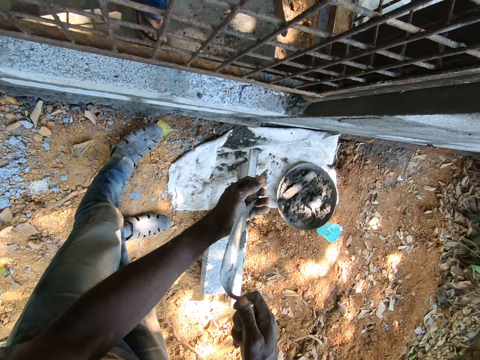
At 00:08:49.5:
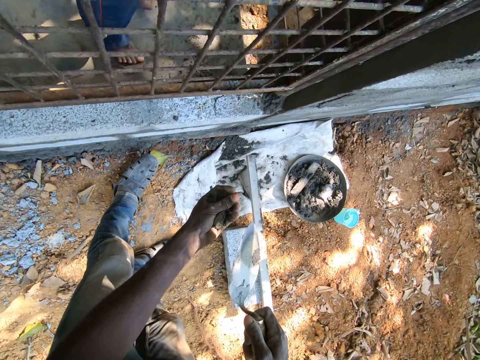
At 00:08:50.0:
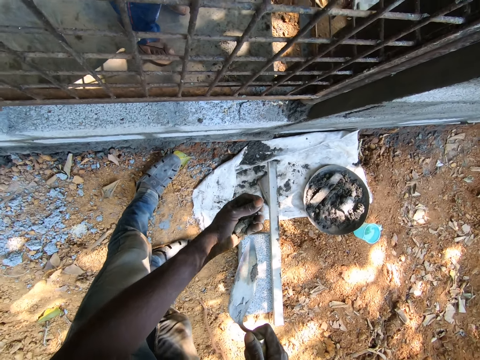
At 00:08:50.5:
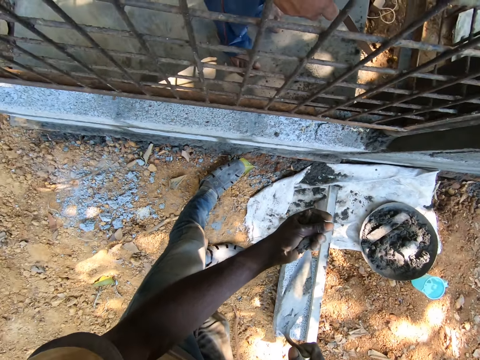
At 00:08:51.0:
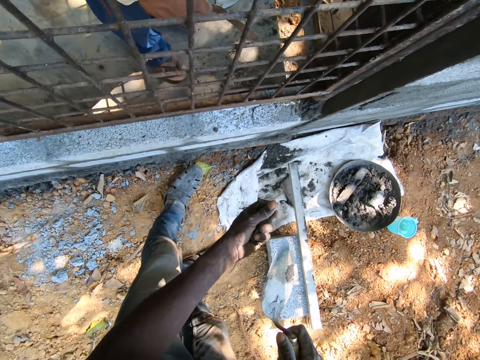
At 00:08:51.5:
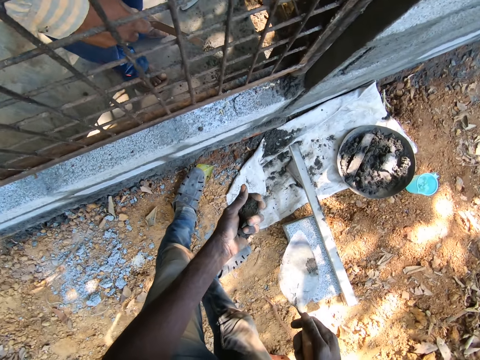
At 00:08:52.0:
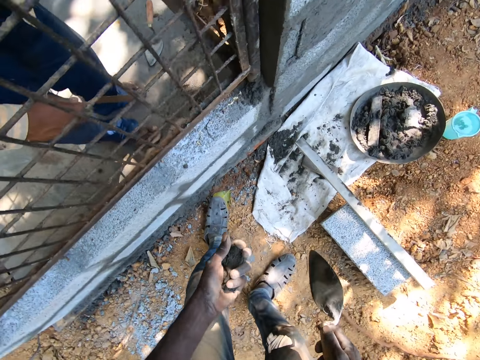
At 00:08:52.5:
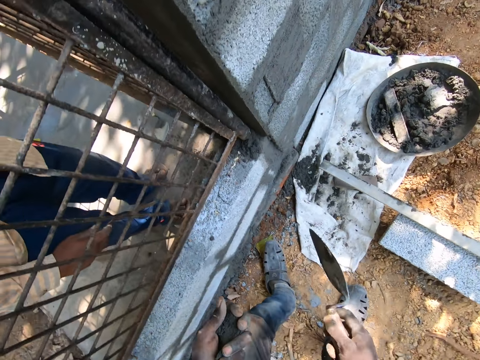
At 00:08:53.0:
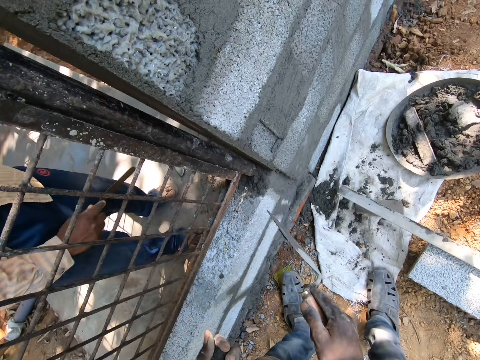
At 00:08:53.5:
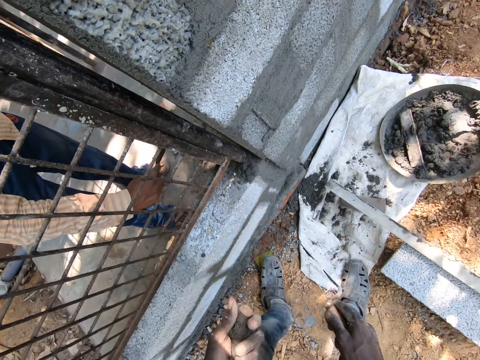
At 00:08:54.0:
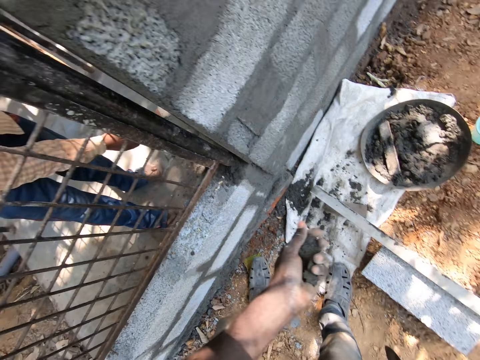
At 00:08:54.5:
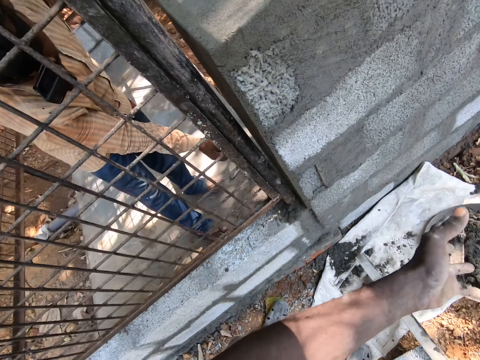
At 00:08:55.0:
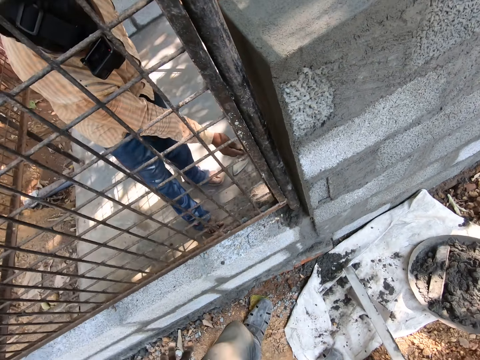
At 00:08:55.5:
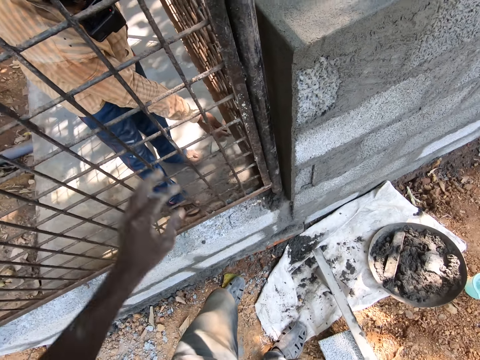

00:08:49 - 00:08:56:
The camera wearer looks around. He throws the cement mortar from his left hand to the head pan on the ground.

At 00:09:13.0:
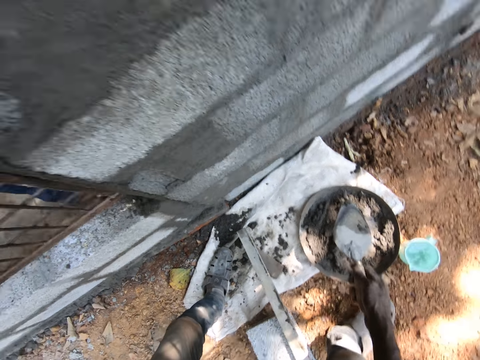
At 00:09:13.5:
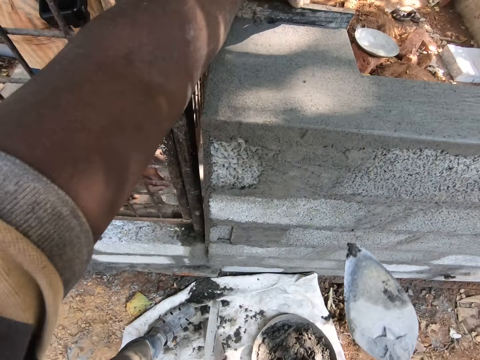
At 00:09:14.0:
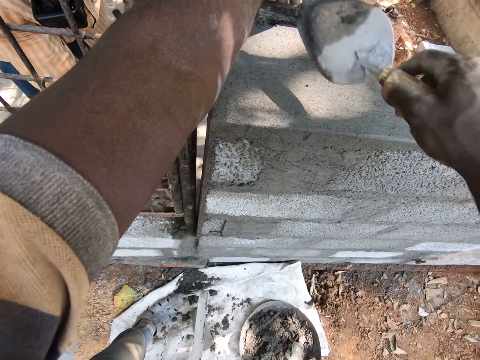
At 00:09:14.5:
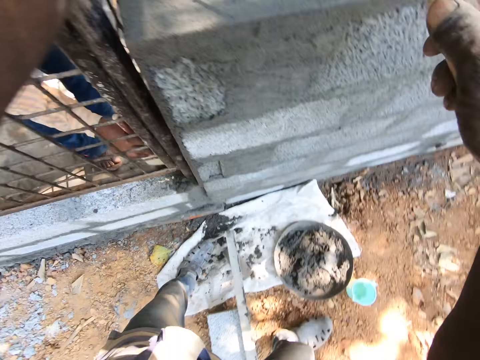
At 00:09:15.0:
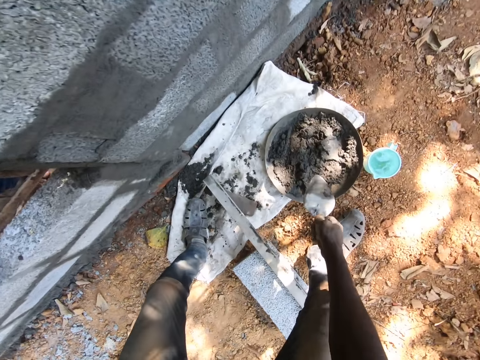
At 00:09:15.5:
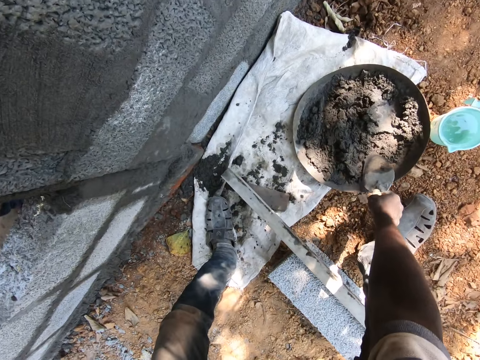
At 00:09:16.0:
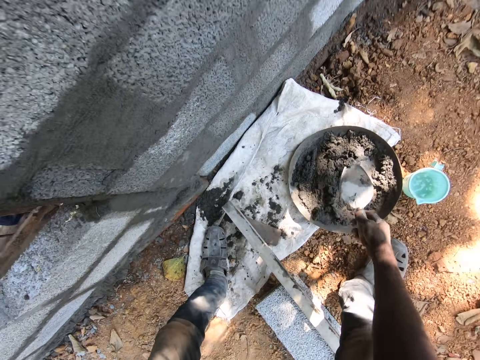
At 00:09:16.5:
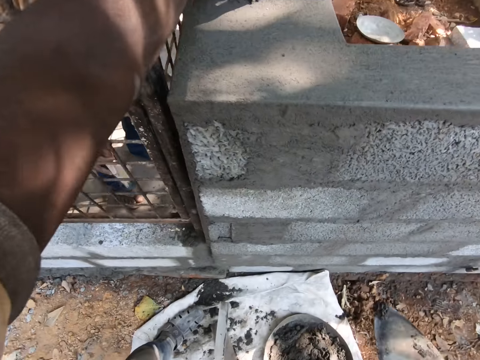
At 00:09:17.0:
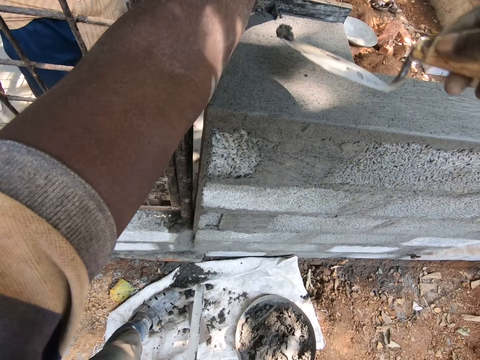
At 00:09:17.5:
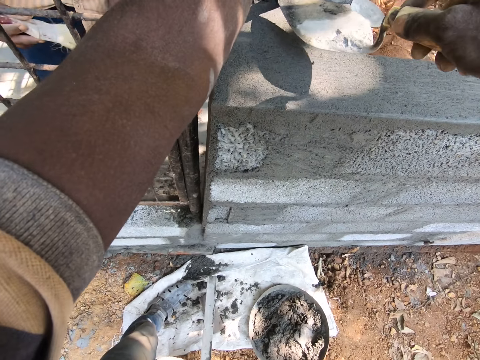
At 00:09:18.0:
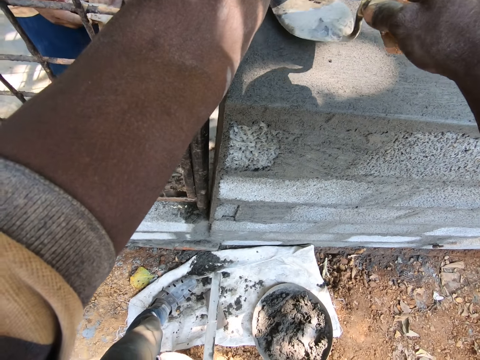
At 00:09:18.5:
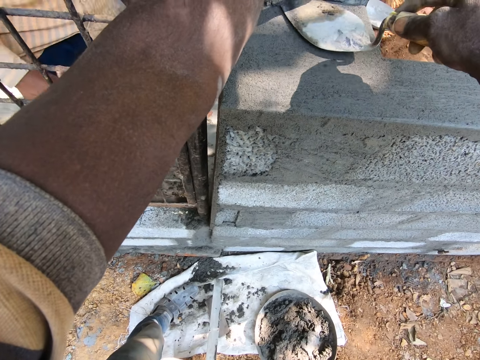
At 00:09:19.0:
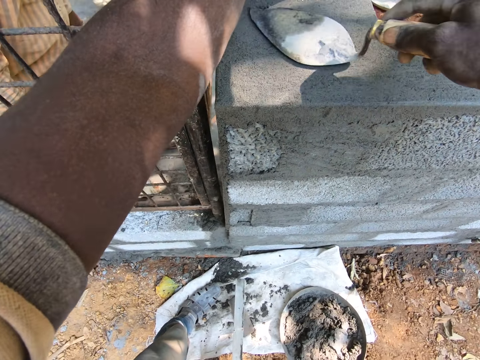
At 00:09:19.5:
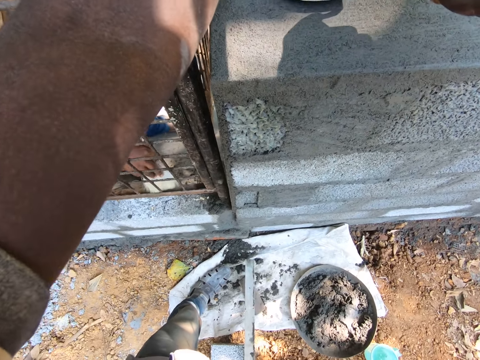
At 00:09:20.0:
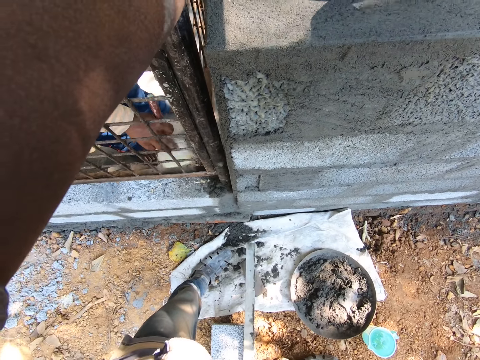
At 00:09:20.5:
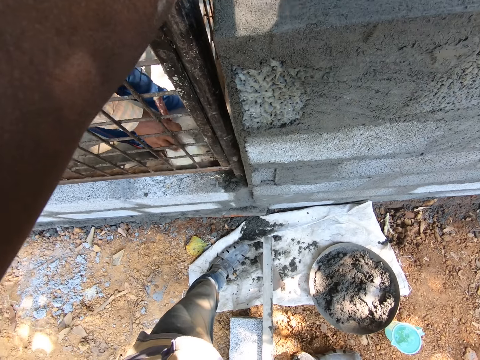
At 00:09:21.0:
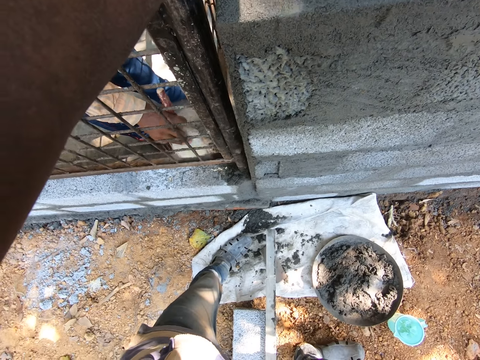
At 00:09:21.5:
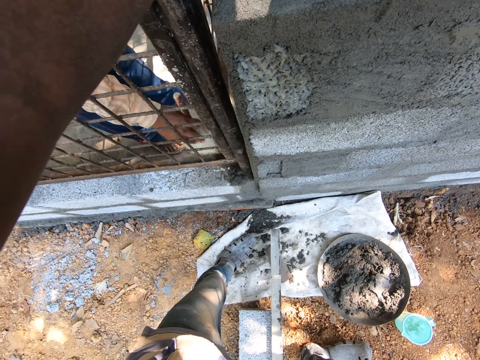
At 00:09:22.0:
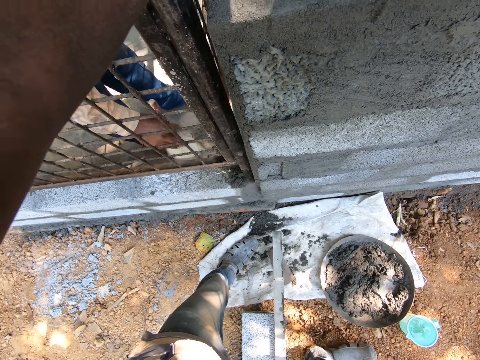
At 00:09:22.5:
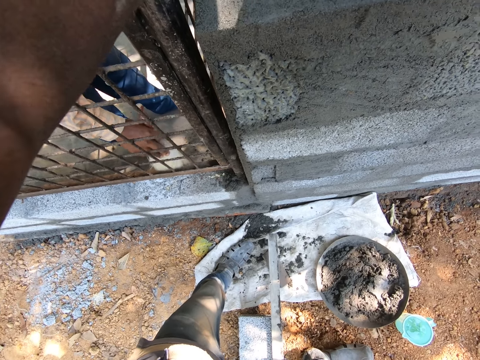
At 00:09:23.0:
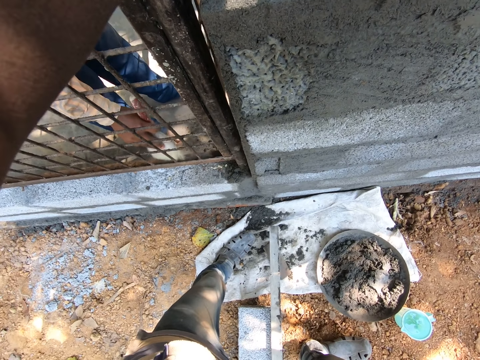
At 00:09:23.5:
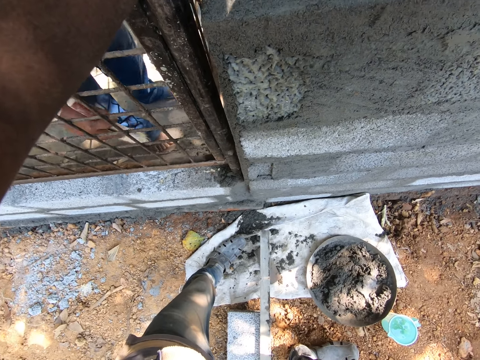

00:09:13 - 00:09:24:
The camera wearer pours the cement mortar from the trowel in his right hand to the brick wall. He scoops mortar from the head pan on the ground with the hand trowel in his right hand. He drops the mortar on the wall with the hand trowel in his right hand. The man removes dirt from the hand brush in his right hand with his left hand. The camera wearer smoothens mortar on the wall with the hand trowel in his right hand. The man removes dirt from the iron bar with the hand brush in his right hand.

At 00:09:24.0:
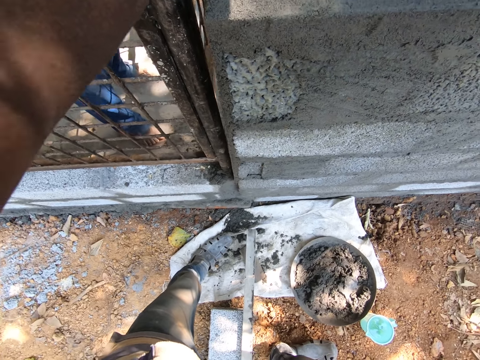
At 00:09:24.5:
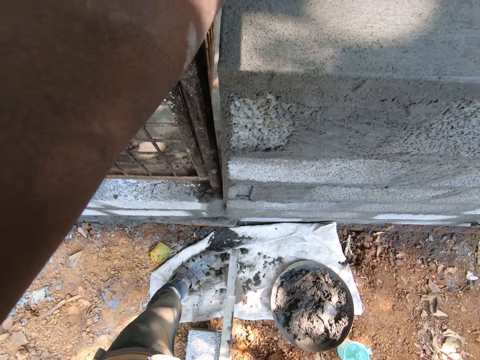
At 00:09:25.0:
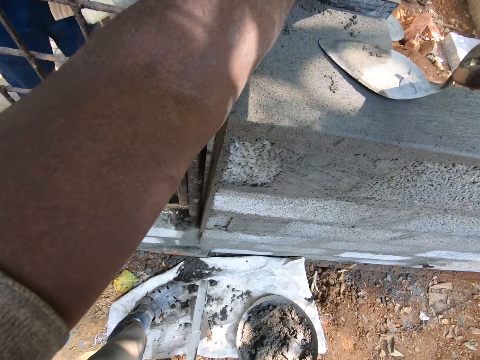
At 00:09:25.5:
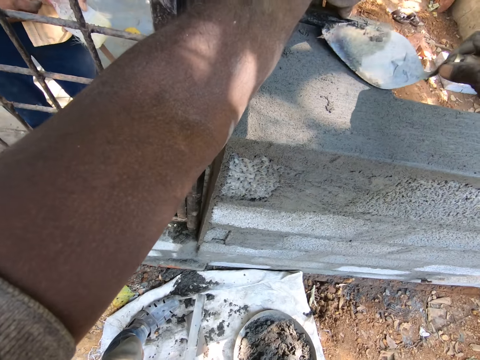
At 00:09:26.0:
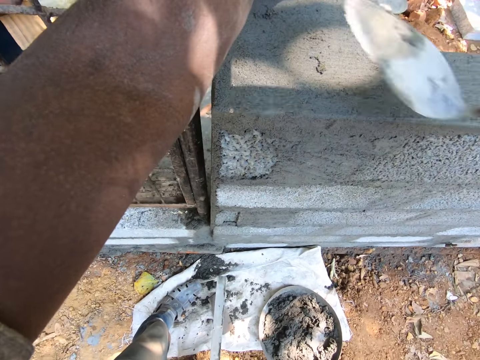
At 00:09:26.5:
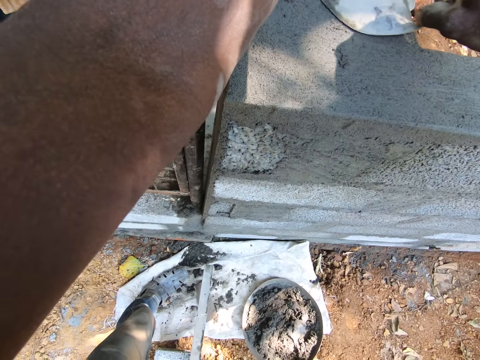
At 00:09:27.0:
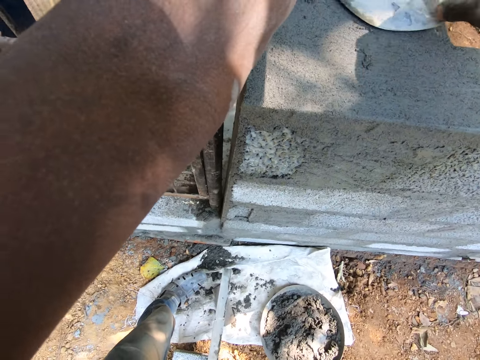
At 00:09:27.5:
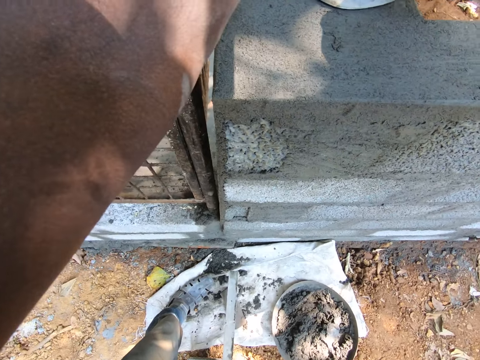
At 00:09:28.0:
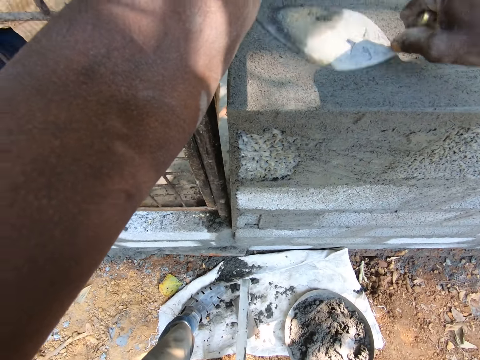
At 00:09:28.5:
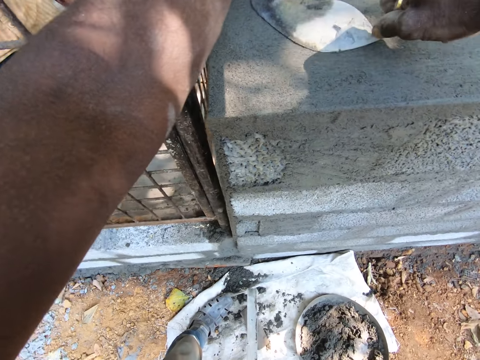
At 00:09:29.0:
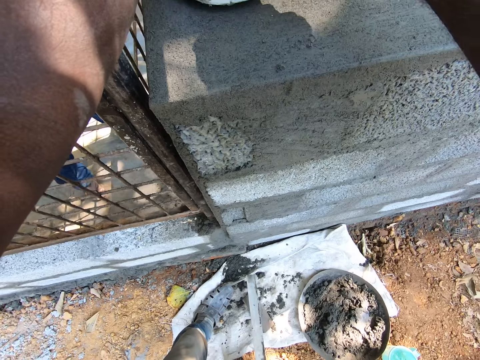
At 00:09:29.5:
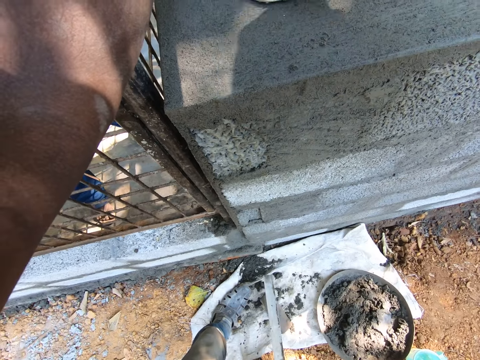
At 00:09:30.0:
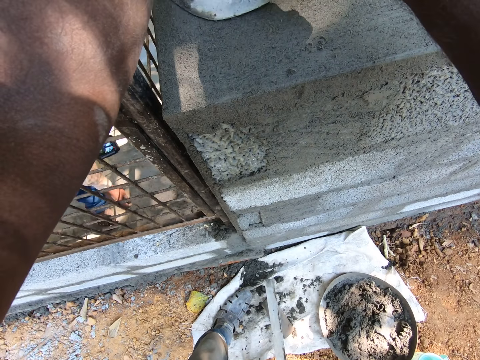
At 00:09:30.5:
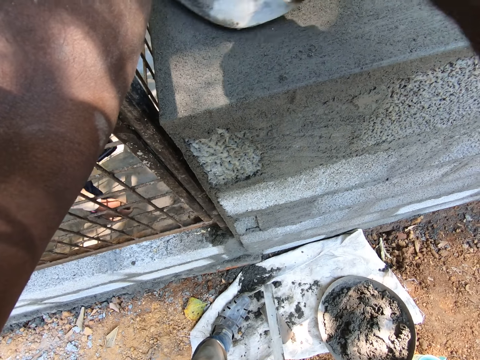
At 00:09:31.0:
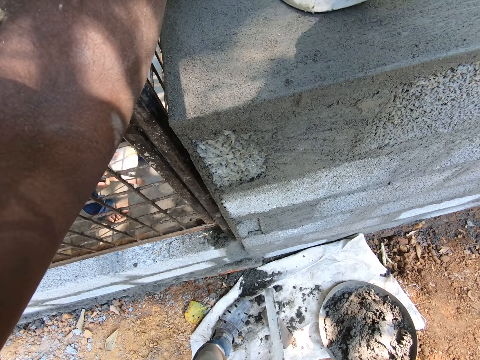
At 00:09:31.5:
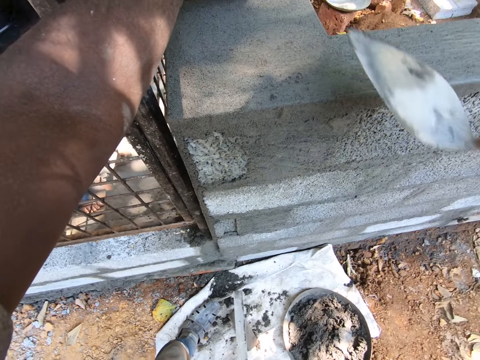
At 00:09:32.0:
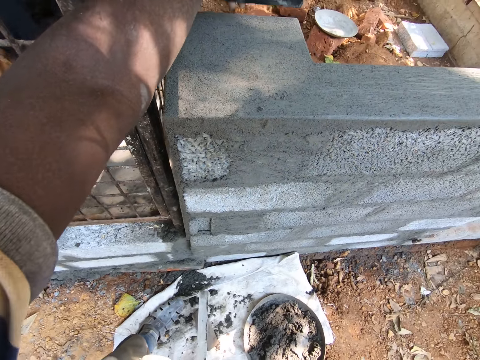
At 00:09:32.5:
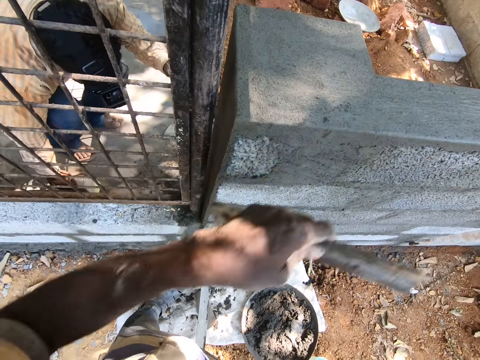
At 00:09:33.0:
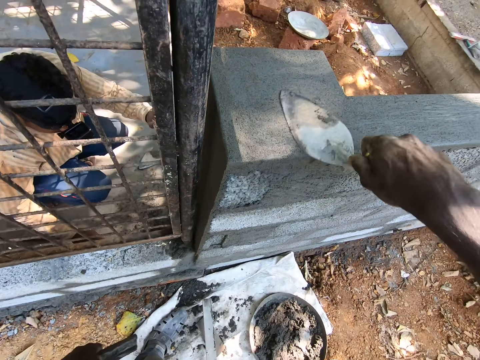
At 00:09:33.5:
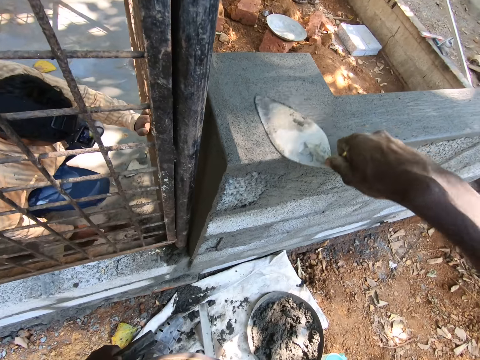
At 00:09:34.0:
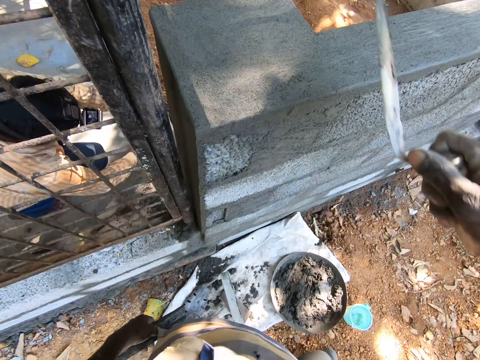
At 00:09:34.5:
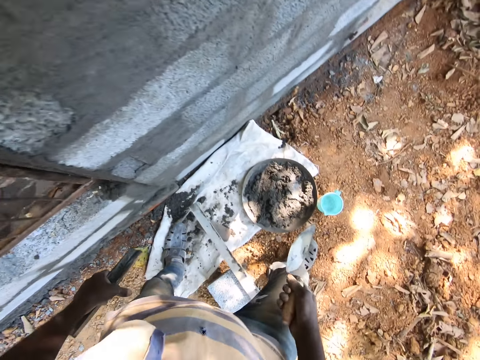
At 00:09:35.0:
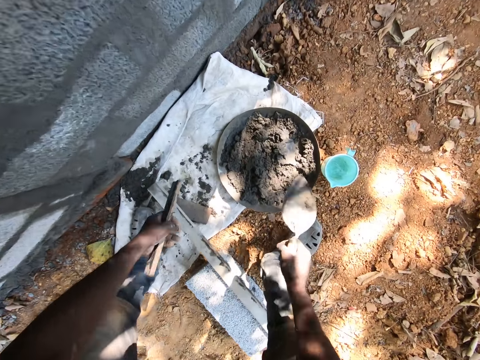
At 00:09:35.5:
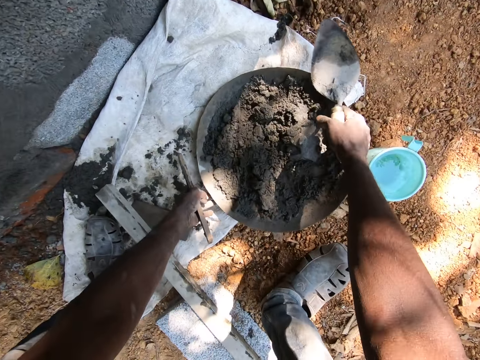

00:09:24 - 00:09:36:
The man passes the hand brush from his right hand to his left hand. The camera wearer plasters the wall. The man passes a hand float from his left hand to his right hand. He passes the hand brush from his left hand to his right hand. He drops the hand brush on the ground with his right hand, and drops the hand float on the ground with his right hand. The camera wearer smoothens mortar on the wall with the hand trowel in his right hand. The man picks up the hand float from the ground with his right hand. He drops the hand float on the ground with his right hand. He picks up a hand trowel from the ground with his right hand.
